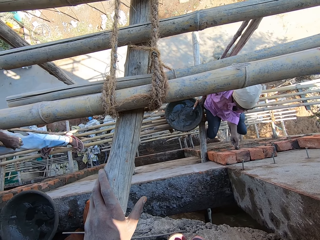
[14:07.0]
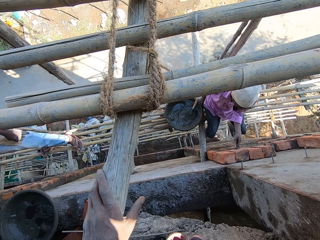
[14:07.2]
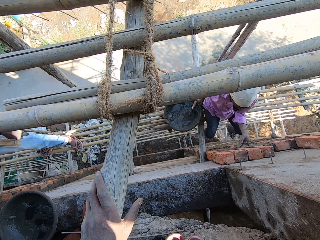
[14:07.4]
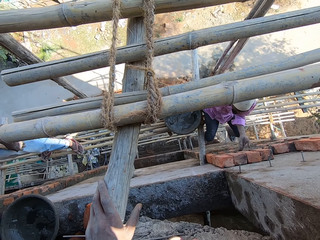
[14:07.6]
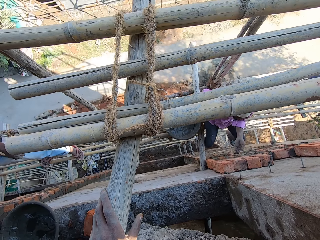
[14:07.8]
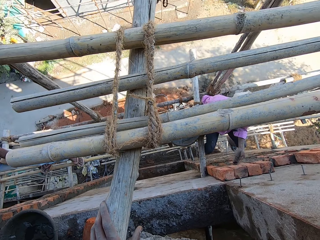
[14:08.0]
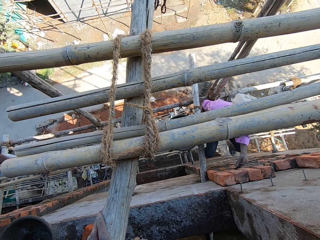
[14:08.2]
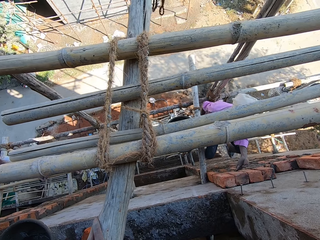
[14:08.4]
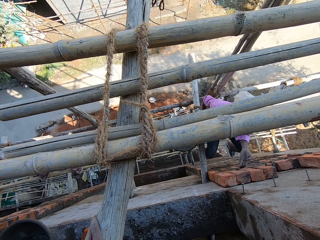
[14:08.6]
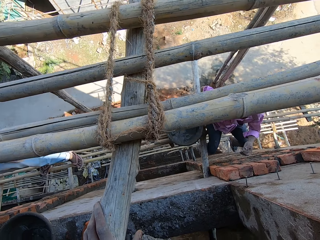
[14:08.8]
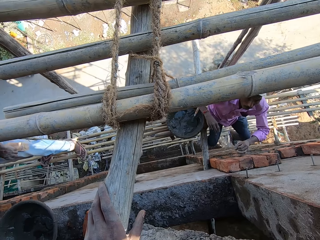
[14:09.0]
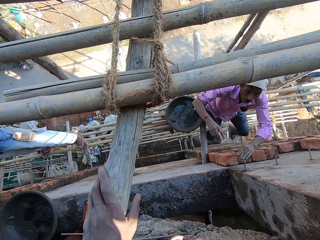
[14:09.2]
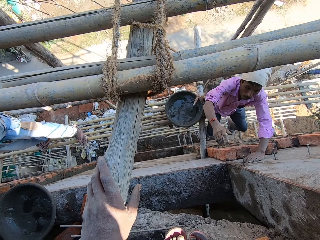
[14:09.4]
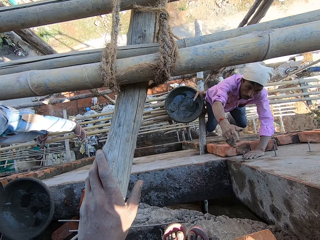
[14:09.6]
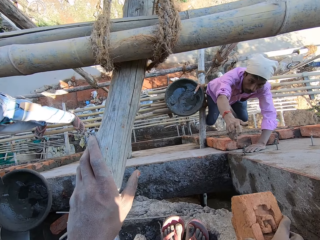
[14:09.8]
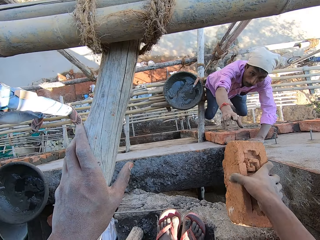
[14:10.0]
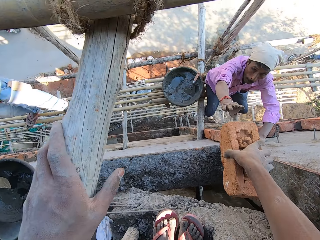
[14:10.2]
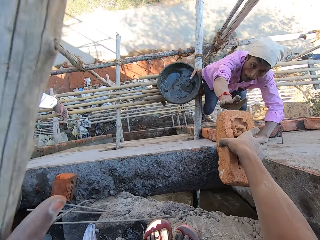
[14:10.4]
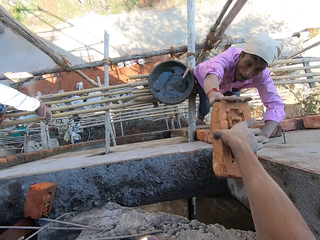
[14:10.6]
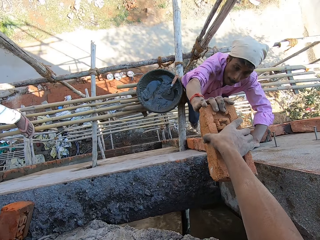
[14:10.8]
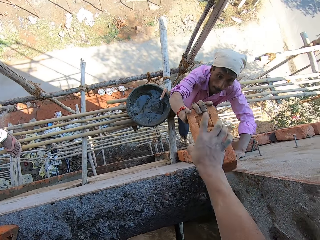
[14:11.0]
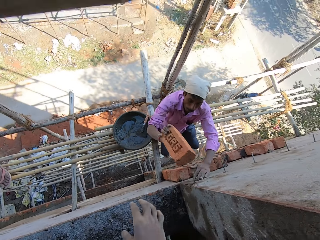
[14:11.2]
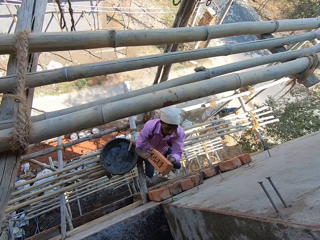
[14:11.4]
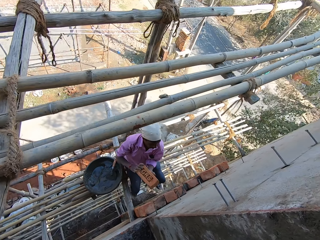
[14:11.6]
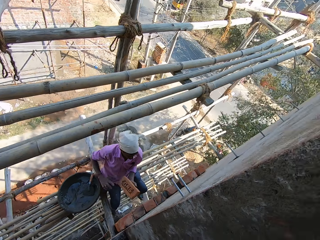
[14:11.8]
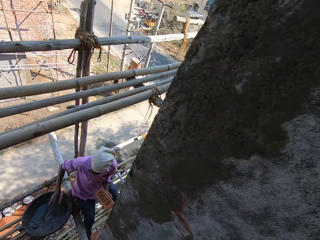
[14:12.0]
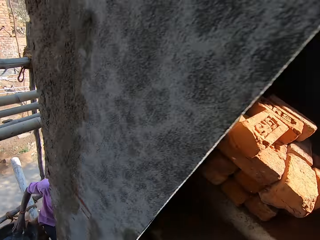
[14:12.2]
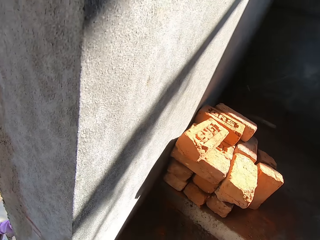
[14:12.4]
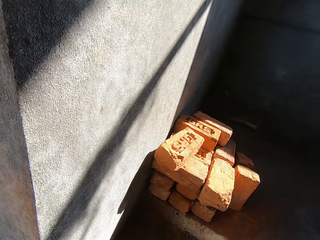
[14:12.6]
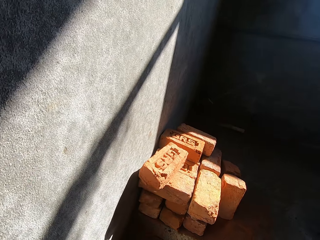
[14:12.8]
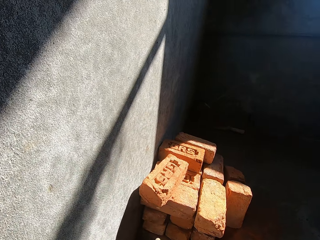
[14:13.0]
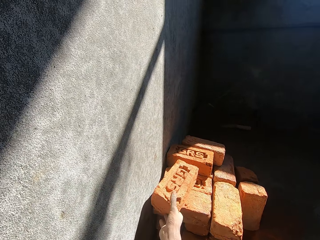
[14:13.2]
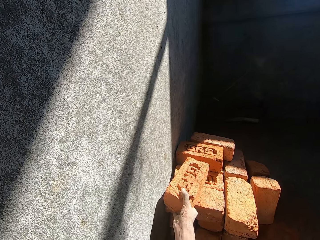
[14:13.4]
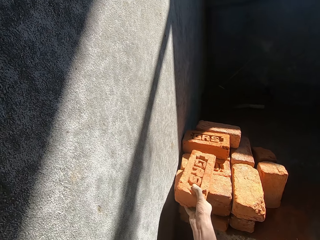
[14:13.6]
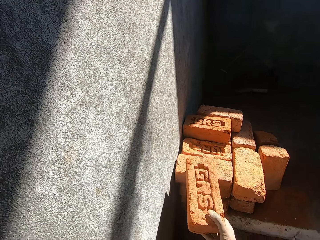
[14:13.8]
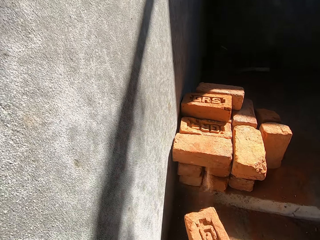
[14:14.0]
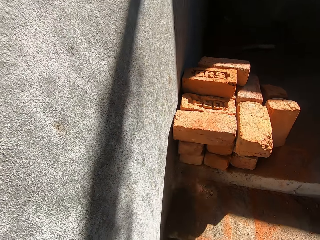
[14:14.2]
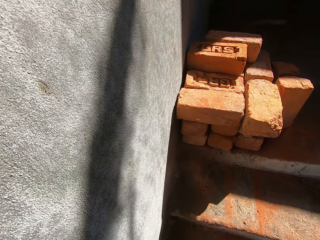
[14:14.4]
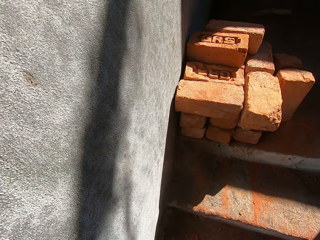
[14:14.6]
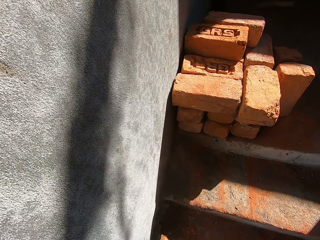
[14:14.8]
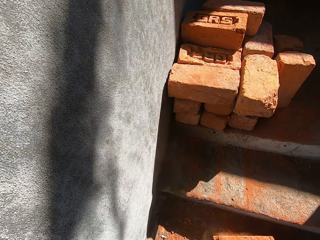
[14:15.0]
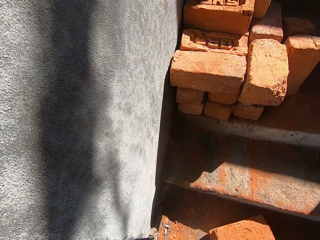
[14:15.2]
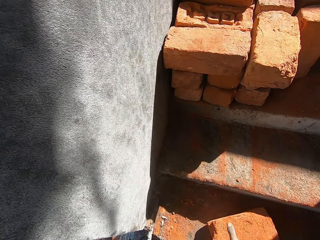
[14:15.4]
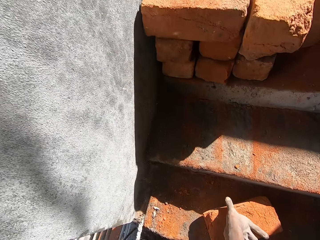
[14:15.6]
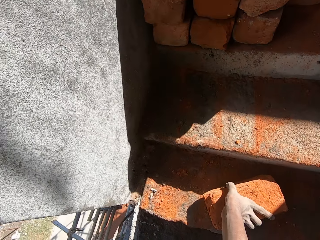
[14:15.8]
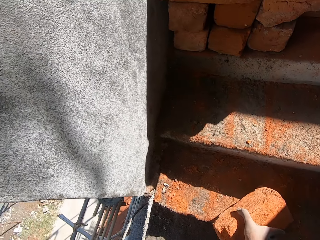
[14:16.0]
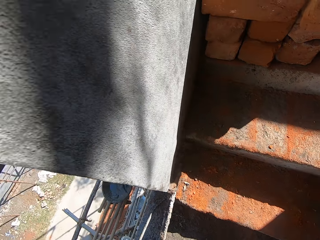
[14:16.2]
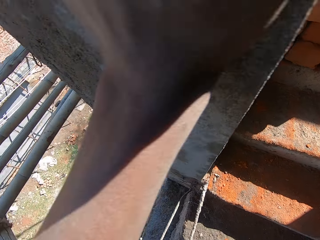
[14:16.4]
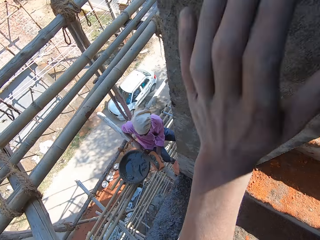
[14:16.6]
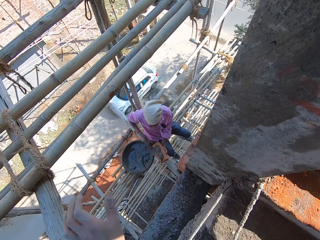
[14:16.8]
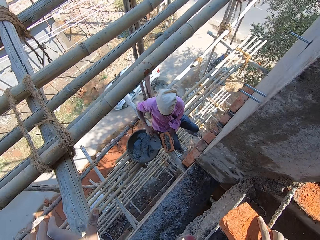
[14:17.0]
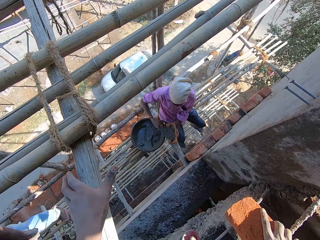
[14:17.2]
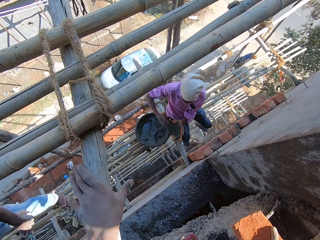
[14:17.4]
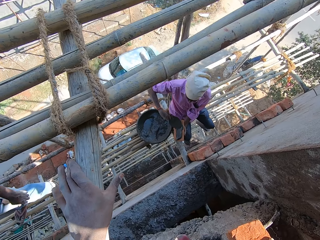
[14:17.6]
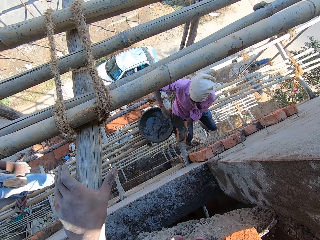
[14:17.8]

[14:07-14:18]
A man touches the wall. The man takes the brick. The camera wearer picks up a brick. They put down the brick.

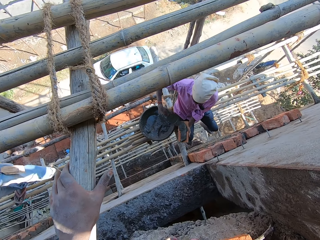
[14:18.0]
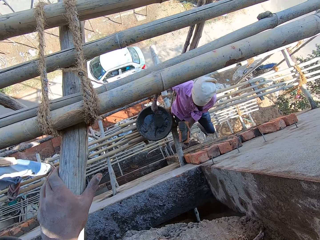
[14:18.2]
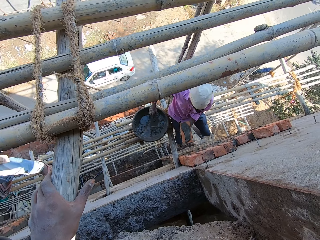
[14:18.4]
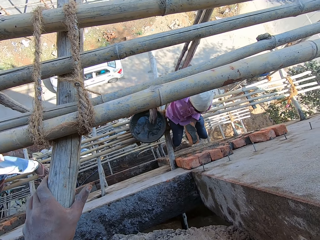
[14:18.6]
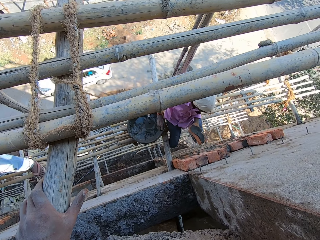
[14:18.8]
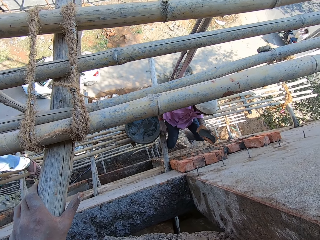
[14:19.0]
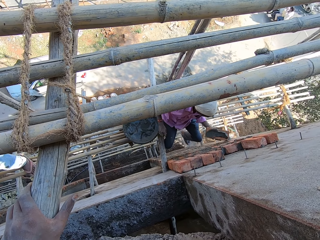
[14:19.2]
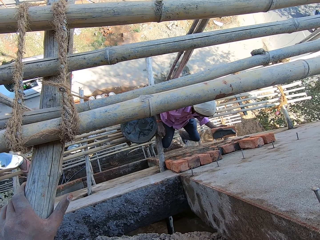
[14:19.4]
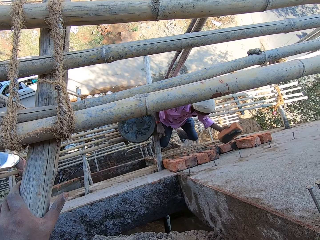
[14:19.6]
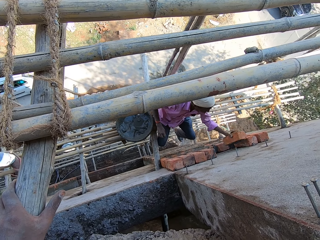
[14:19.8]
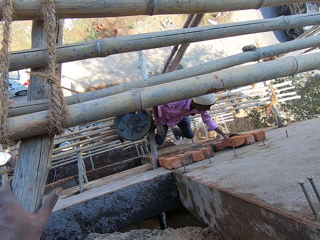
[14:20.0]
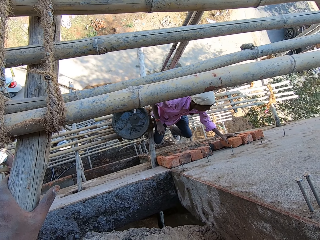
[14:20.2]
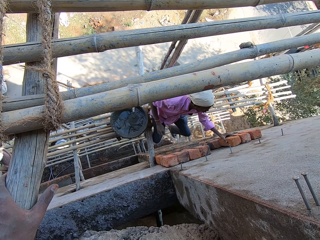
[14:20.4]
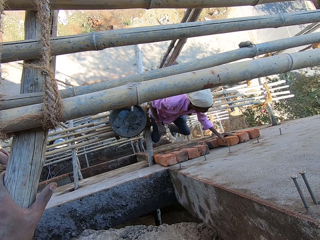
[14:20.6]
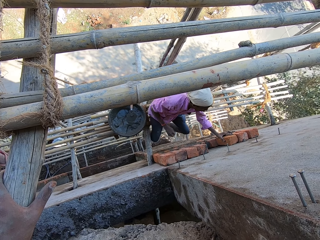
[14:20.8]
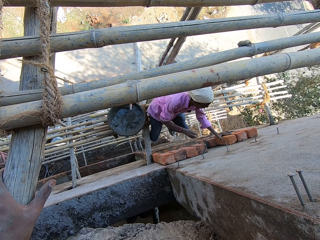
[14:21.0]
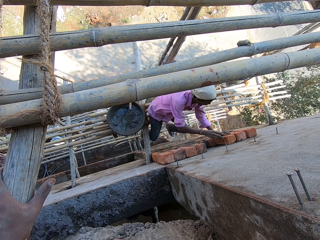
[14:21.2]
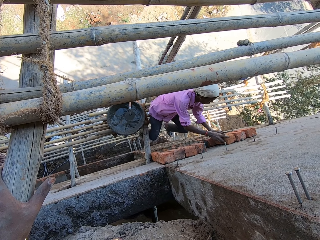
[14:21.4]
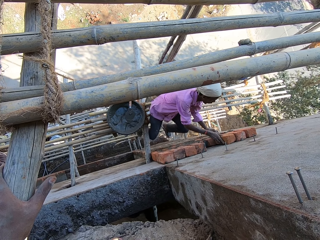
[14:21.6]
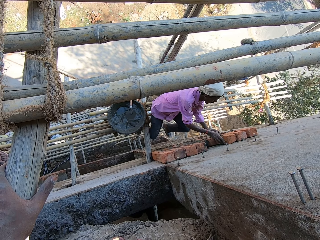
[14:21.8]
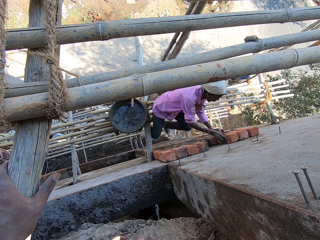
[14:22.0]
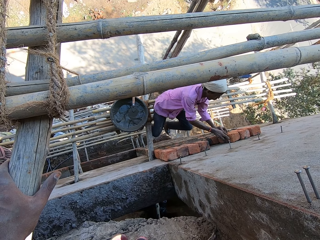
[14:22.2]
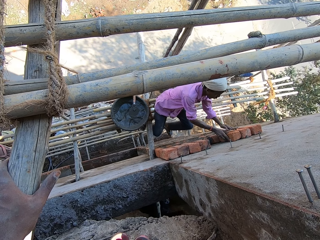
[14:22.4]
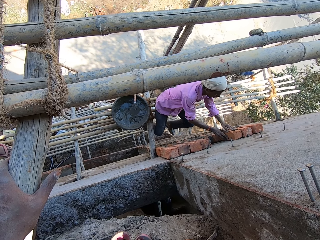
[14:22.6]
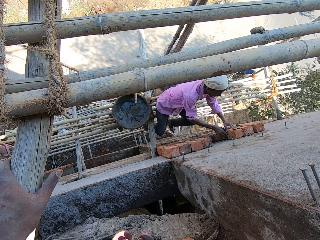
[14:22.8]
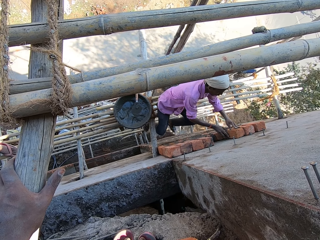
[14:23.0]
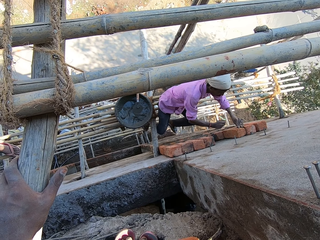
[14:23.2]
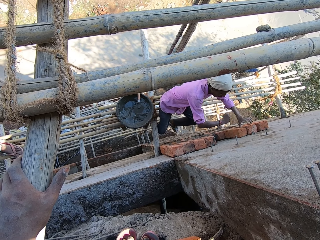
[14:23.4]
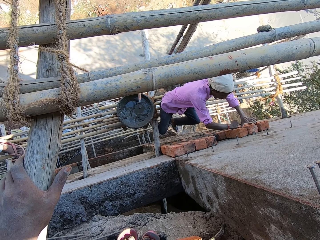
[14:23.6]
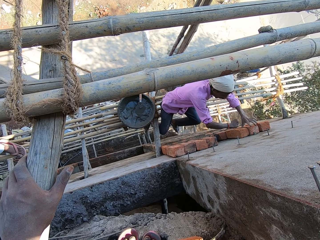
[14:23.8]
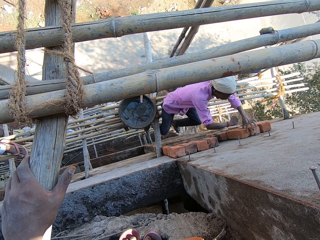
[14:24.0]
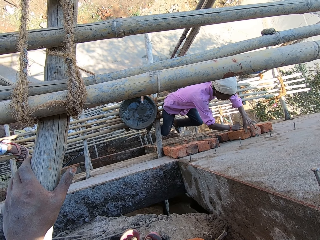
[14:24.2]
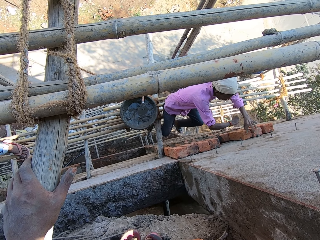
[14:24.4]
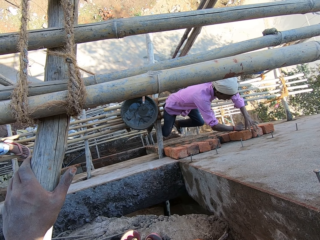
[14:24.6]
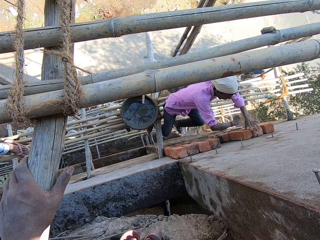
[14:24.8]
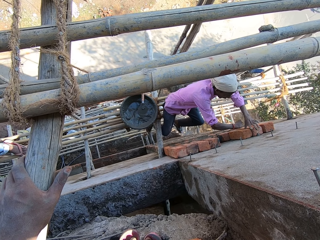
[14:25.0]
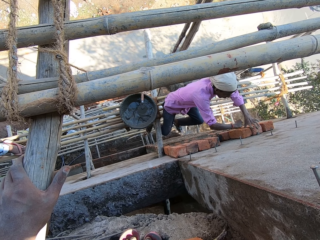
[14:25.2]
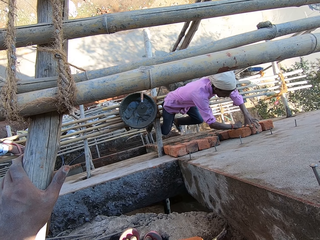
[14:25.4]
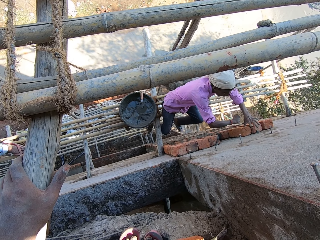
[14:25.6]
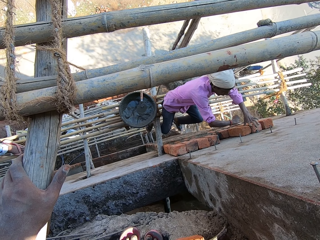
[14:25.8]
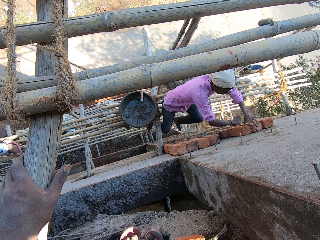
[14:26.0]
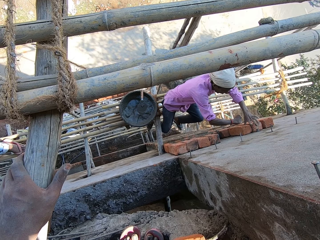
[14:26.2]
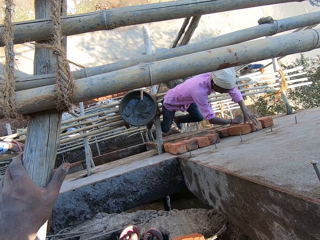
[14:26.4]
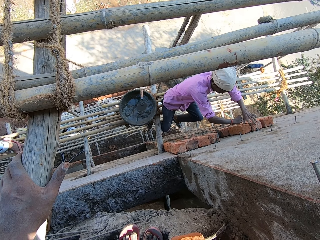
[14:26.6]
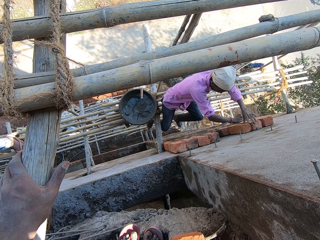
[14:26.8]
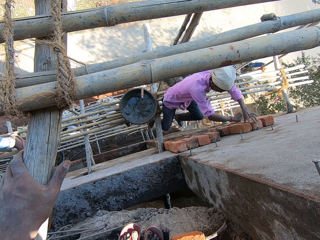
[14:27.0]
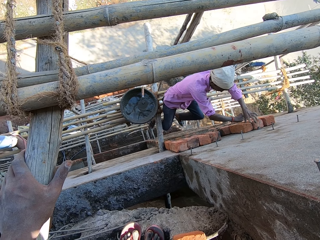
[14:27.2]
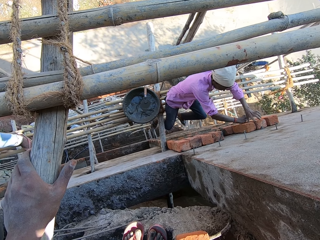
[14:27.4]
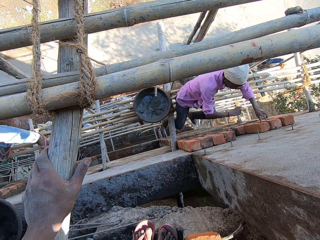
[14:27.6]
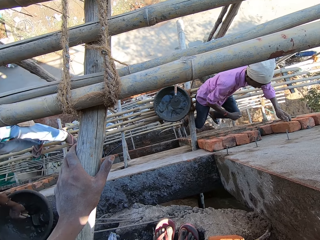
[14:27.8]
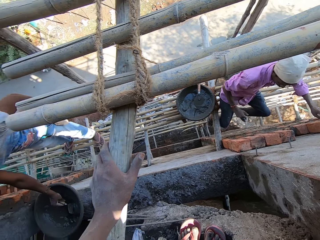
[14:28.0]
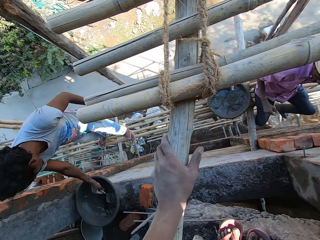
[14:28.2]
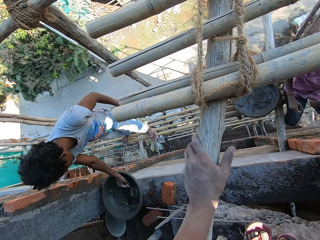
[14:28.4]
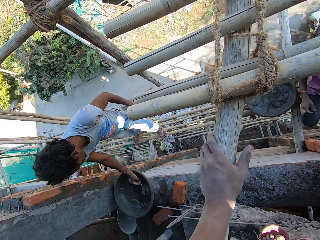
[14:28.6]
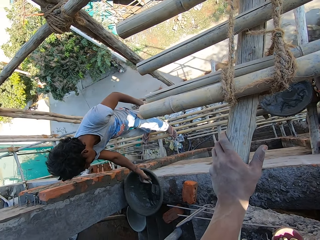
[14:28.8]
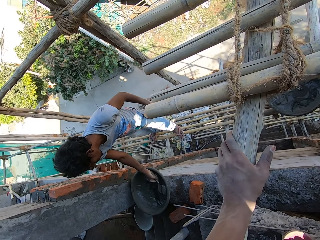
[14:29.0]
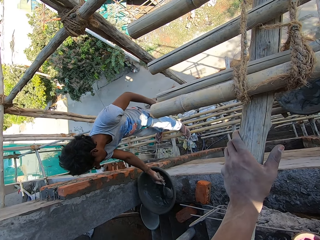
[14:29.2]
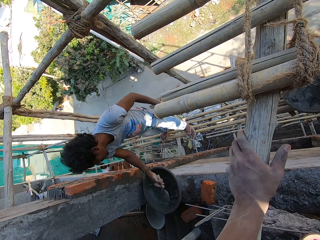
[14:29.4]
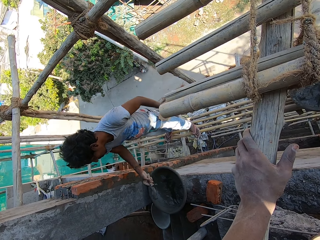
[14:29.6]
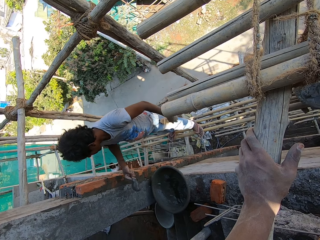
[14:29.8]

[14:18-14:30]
The camera wearer puts down the brick. They look around the construction site. A man puts the brick on the wall. The man taps the brick with his hand.
